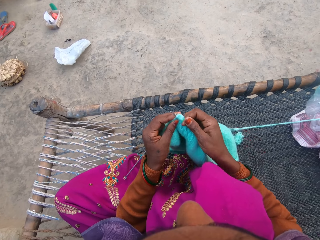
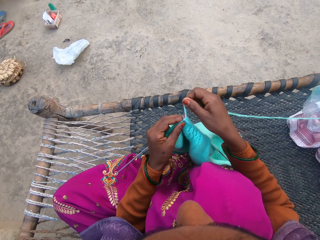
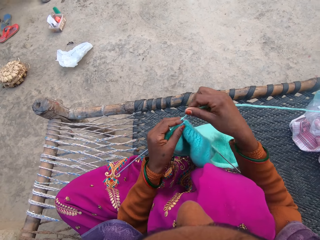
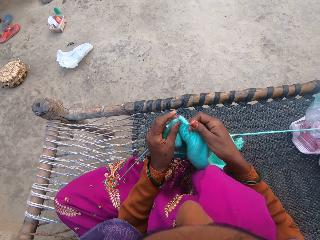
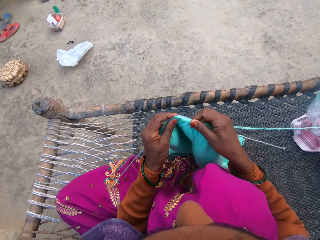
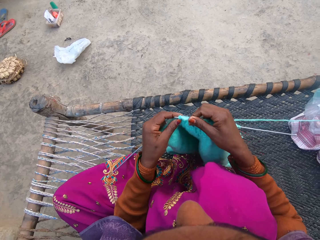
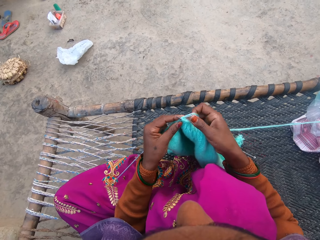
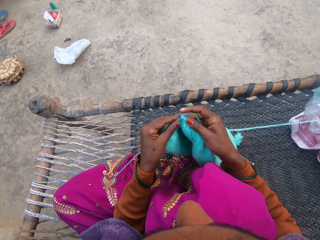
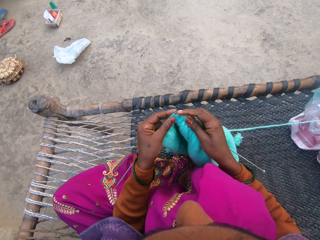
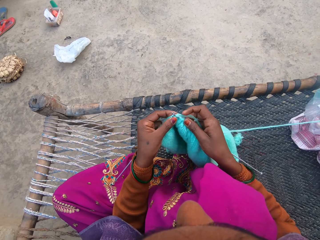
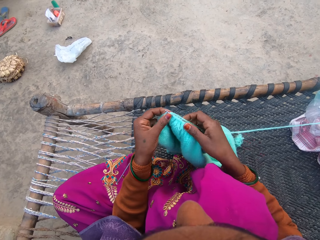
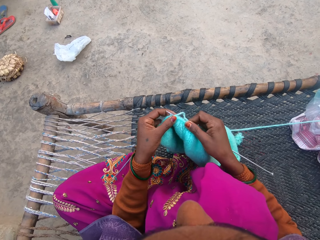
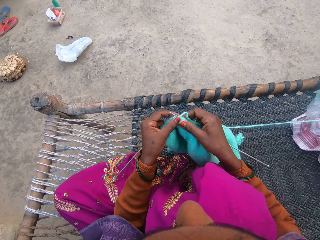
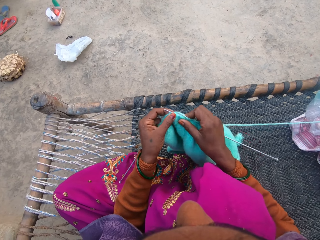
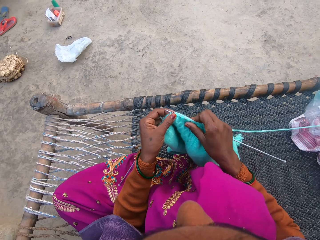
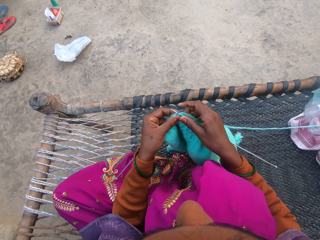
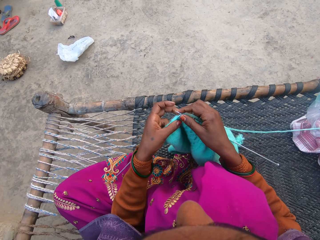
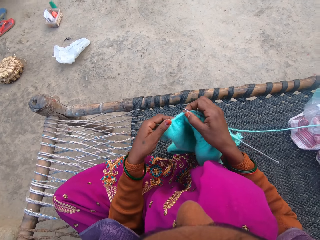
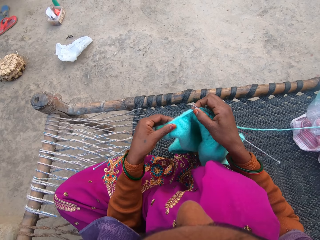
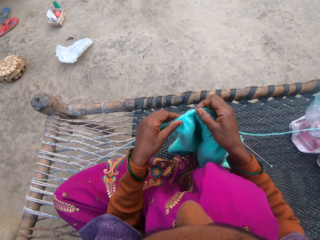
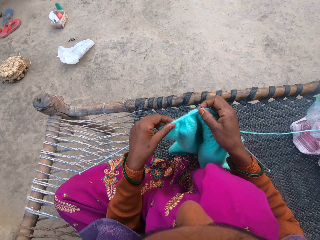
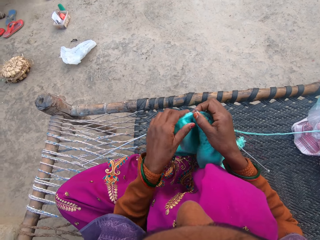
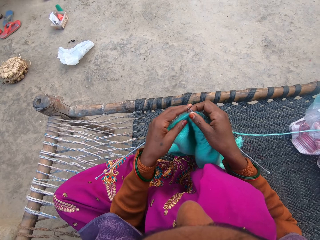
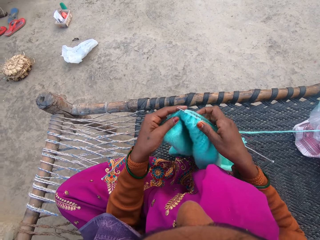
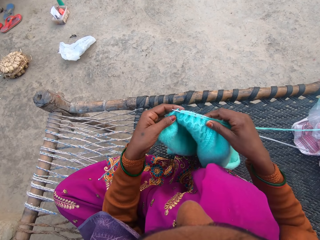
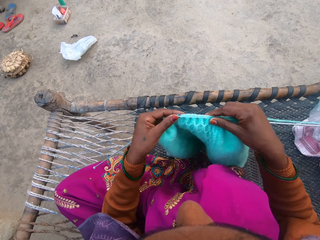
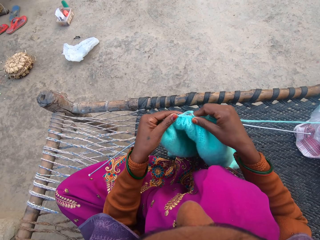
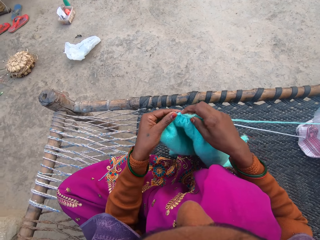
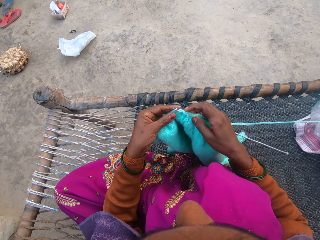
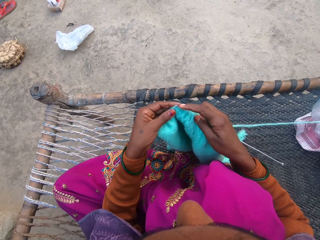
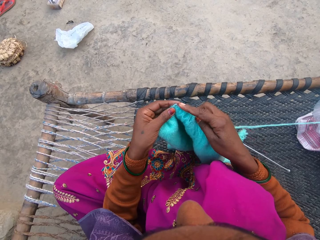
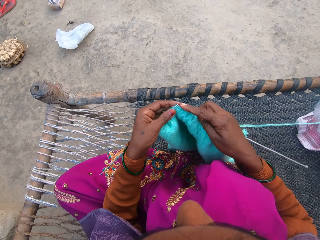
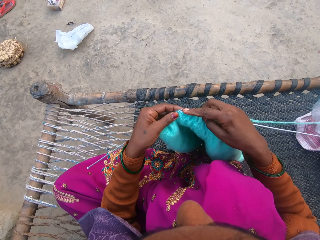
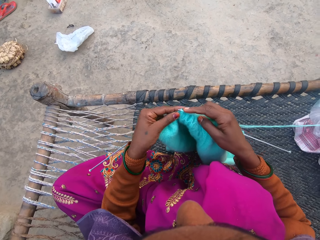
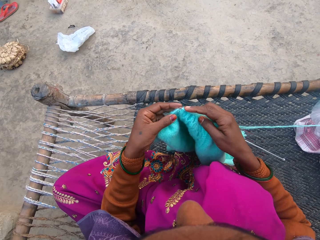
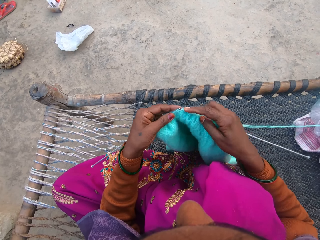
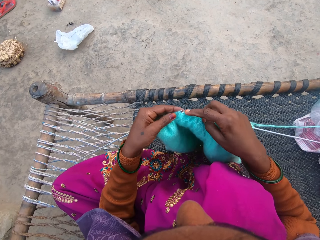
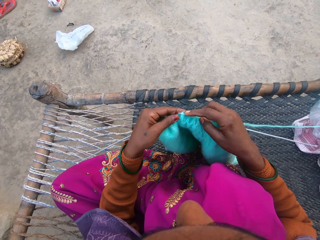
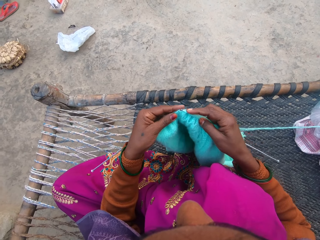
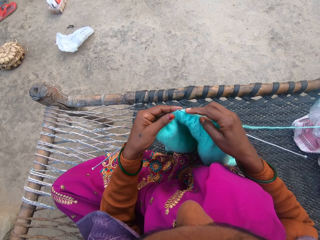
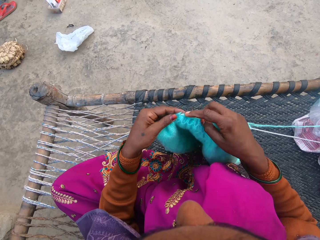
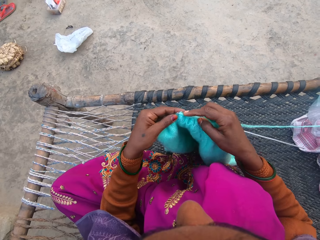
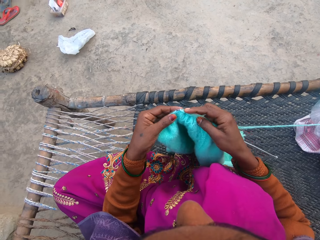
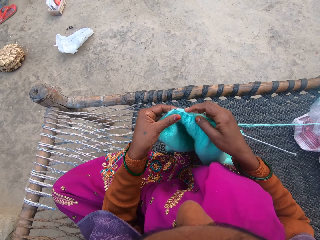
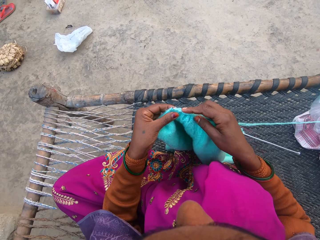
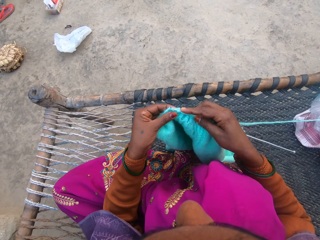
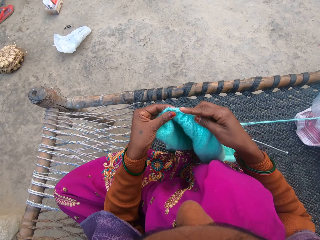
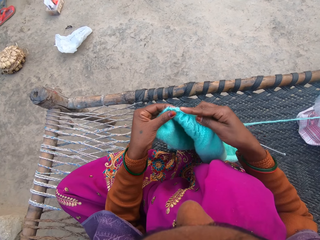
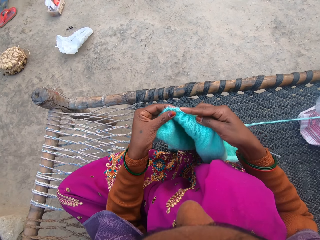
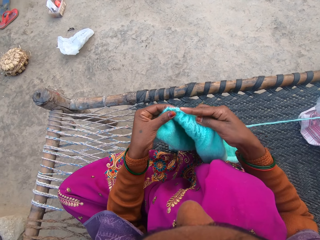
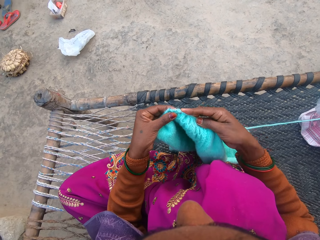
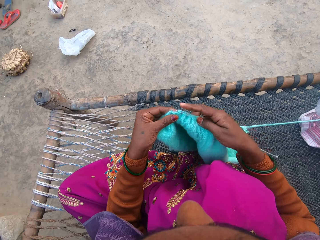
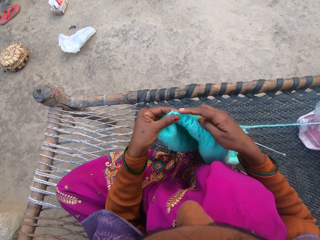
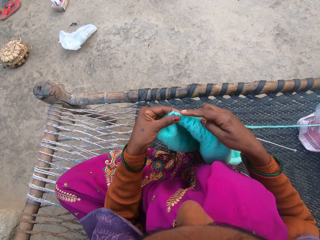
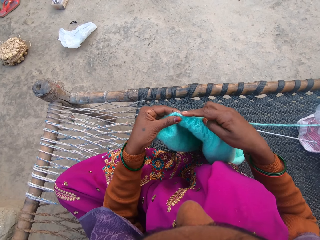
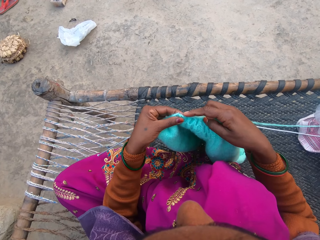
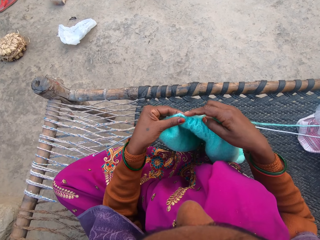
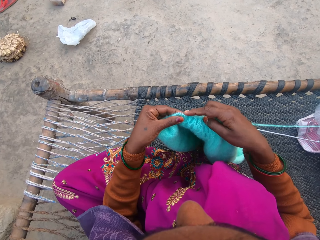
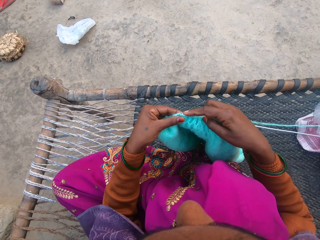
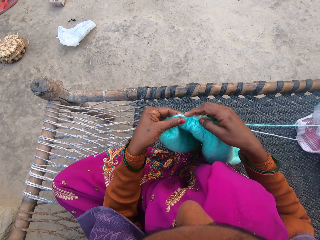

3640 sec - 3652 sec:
The camera wearer adjusts the sweater on the needles. They knit the sweater with the pair of needles and the yarn.

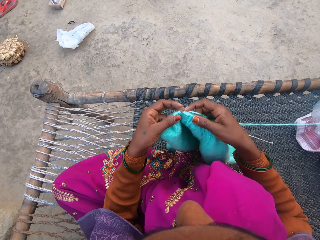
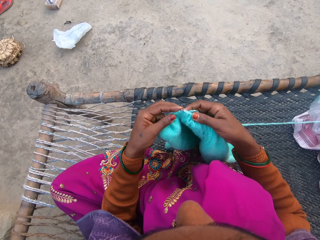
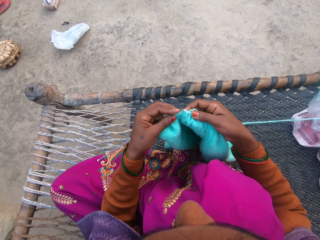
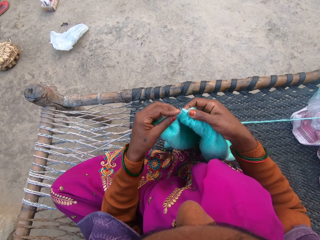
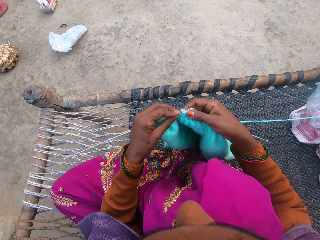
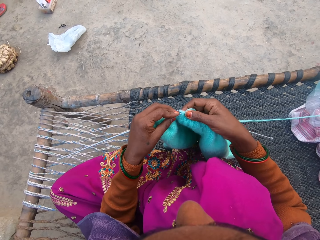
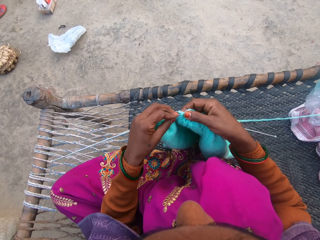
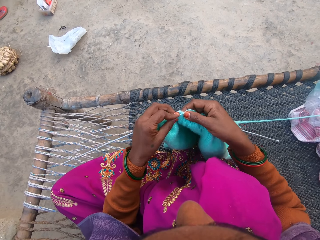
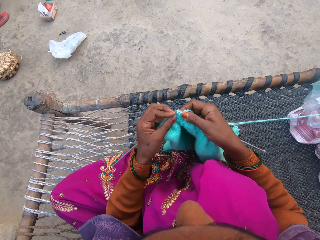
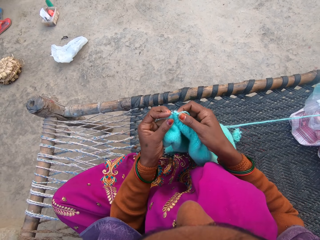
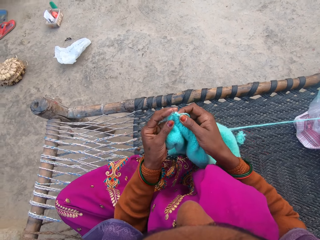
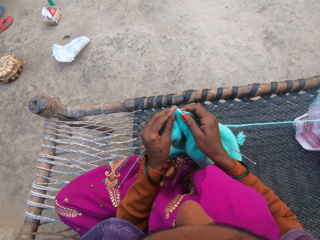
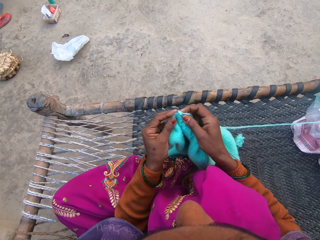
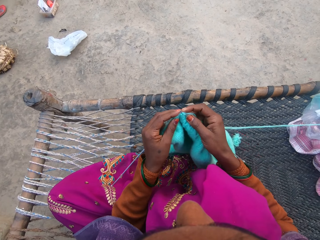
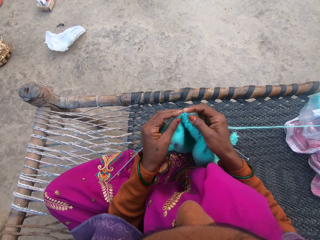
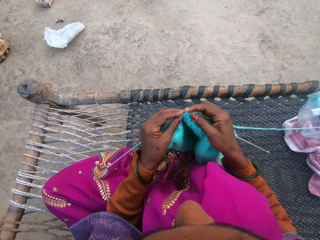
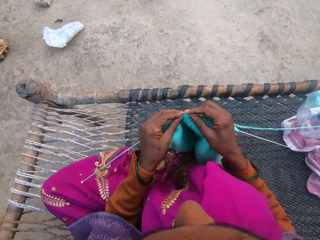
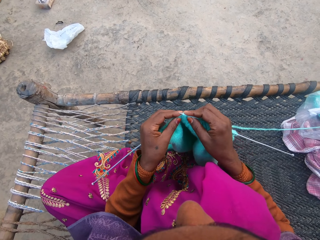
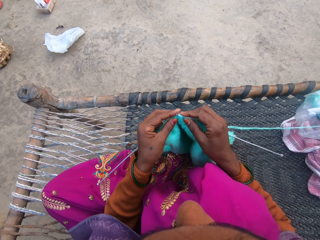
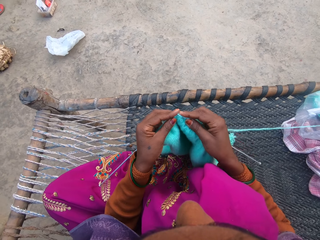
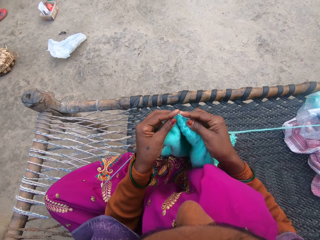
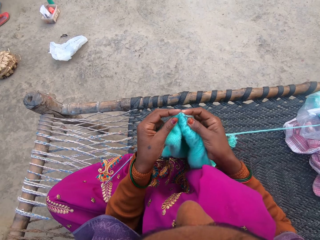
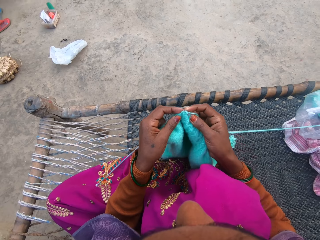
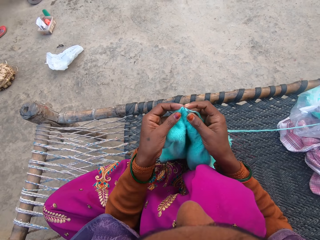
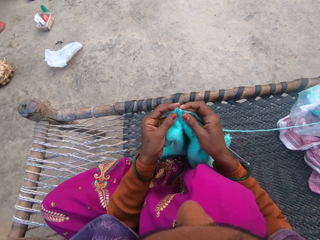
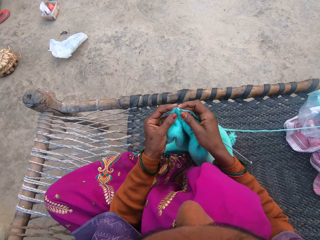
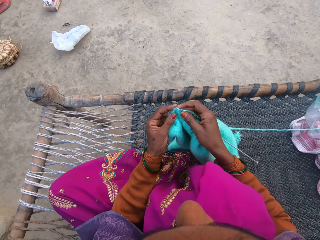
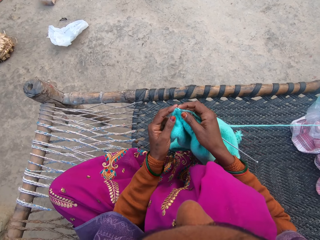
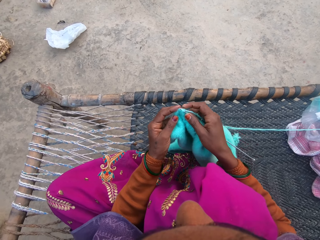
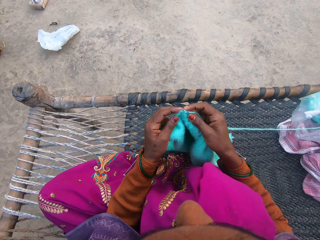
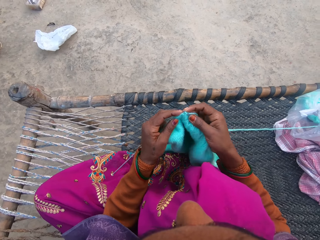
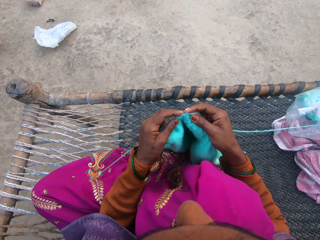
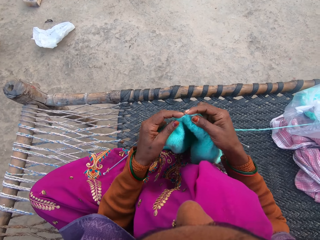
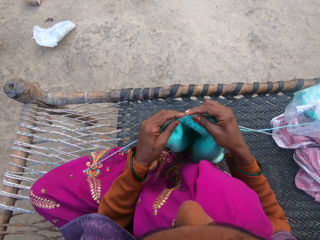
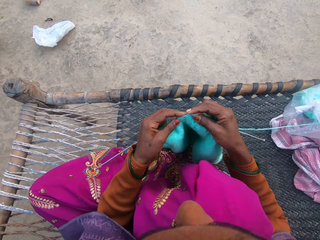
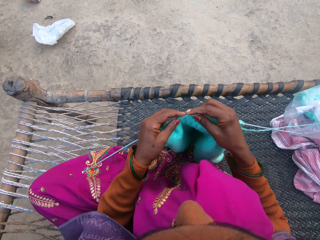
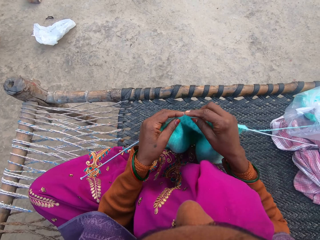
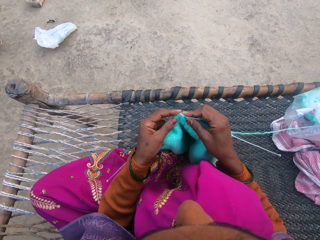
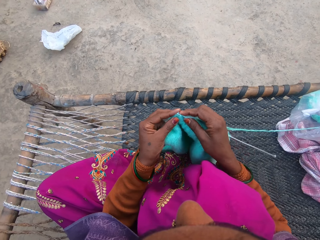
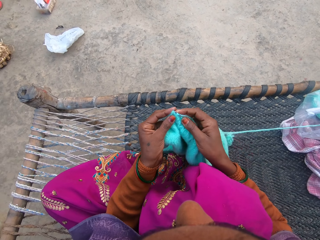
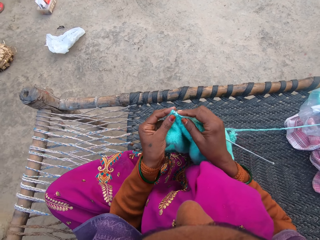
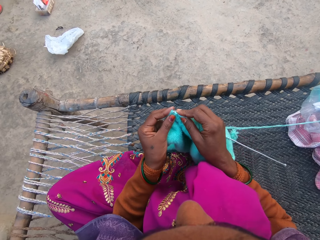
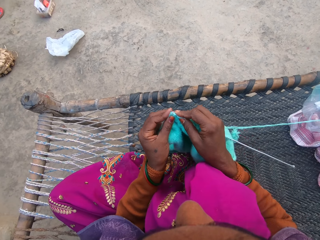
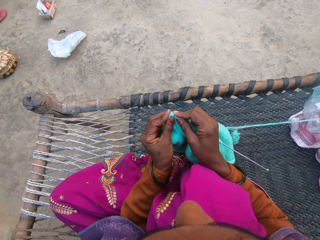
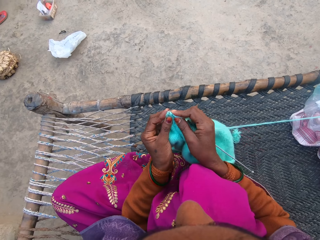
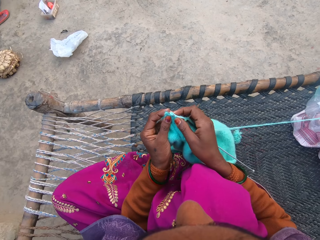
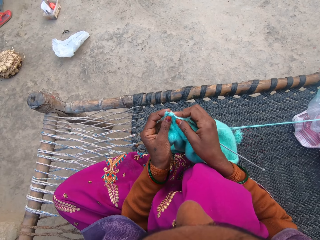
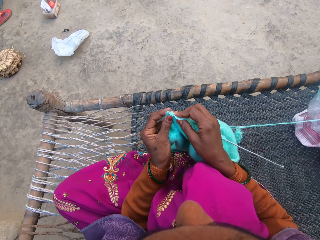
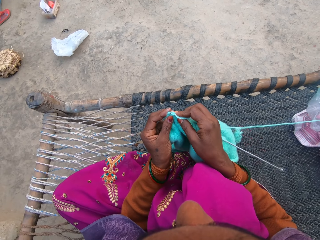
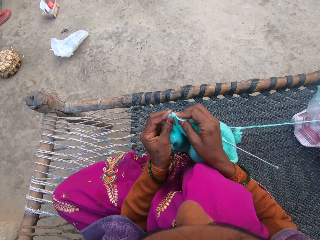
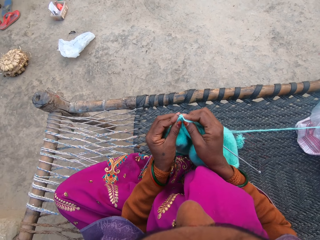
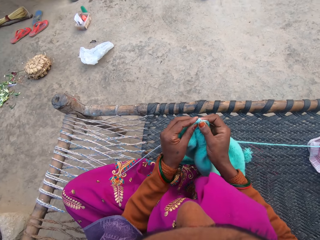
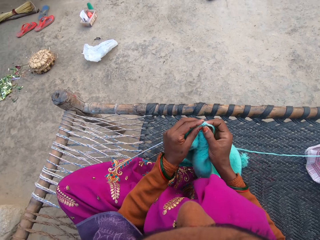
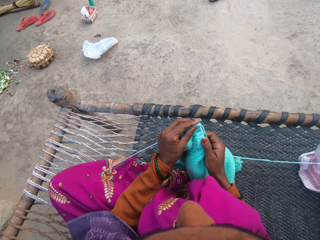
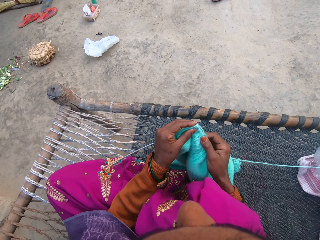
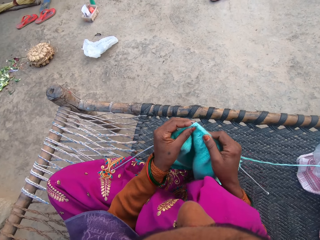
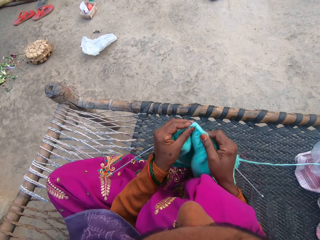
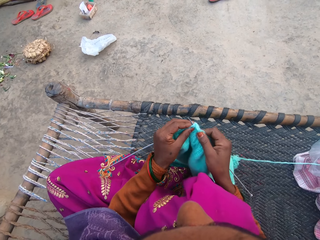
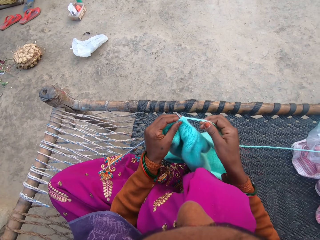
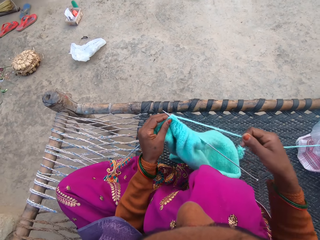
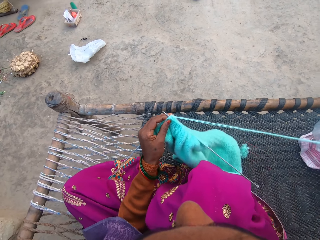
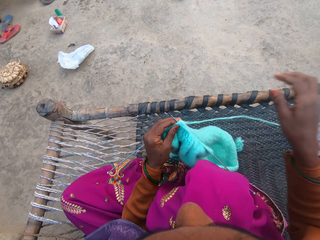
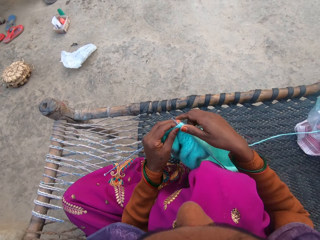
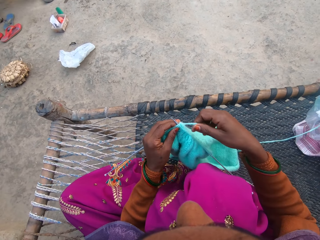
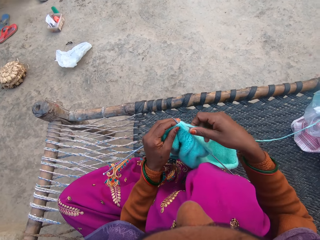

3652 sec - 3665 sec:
A female converses with the camera wearer.
